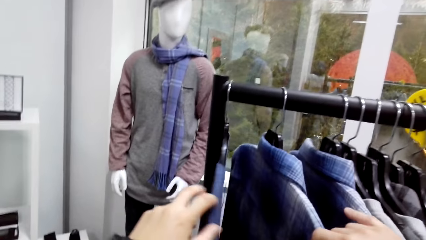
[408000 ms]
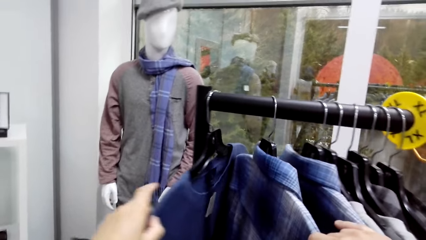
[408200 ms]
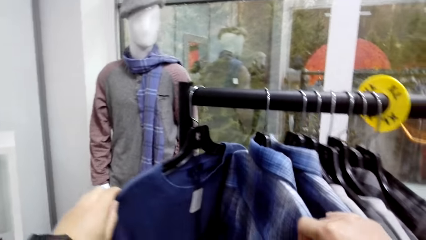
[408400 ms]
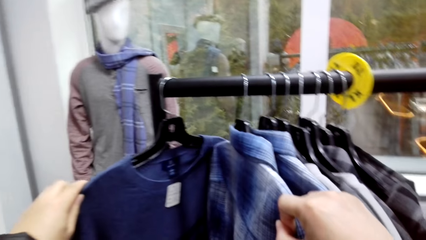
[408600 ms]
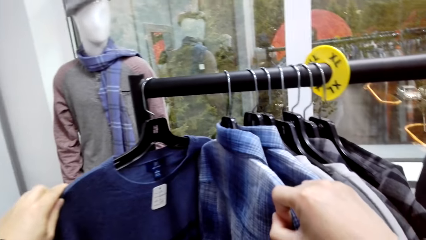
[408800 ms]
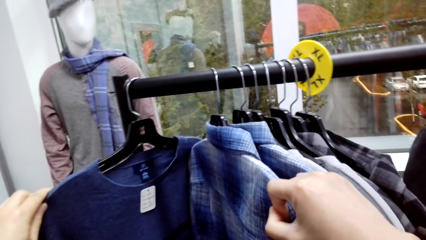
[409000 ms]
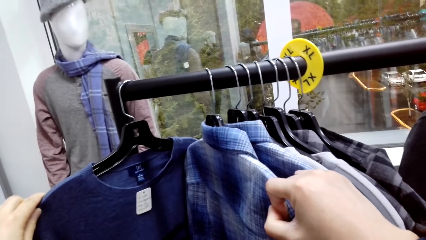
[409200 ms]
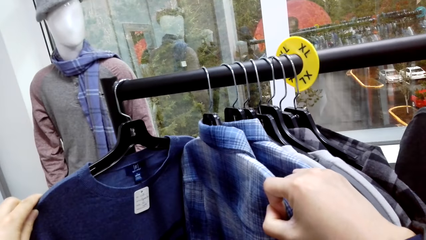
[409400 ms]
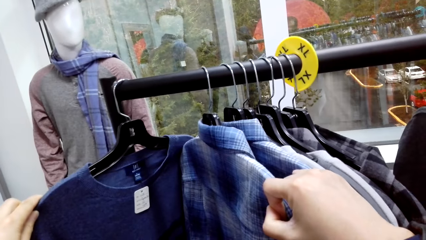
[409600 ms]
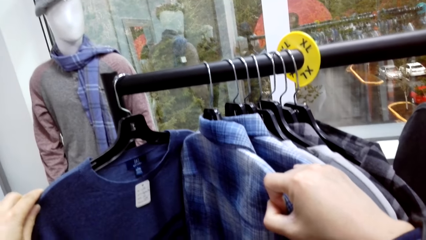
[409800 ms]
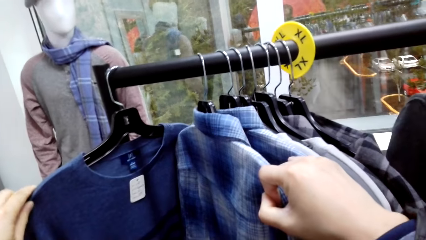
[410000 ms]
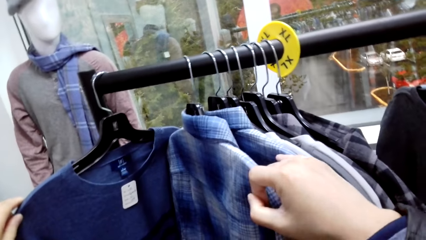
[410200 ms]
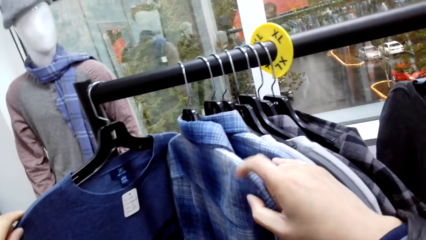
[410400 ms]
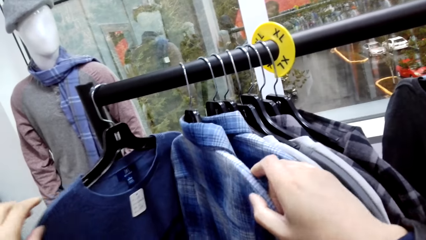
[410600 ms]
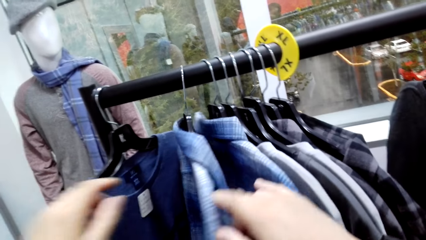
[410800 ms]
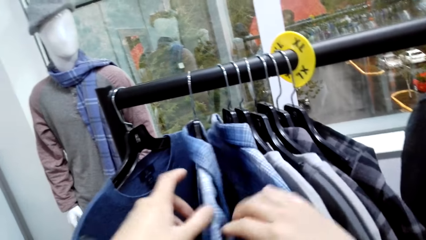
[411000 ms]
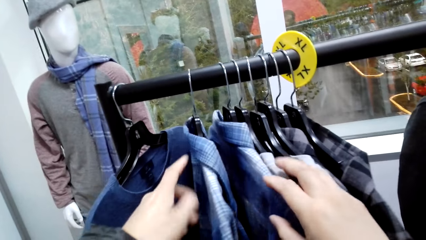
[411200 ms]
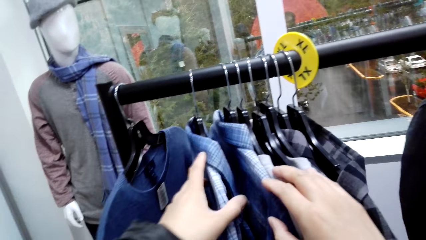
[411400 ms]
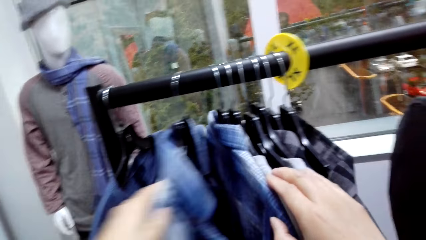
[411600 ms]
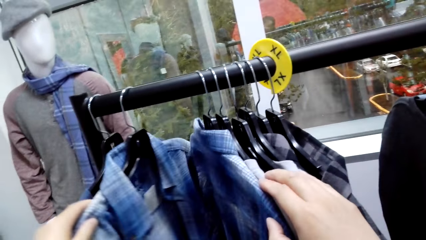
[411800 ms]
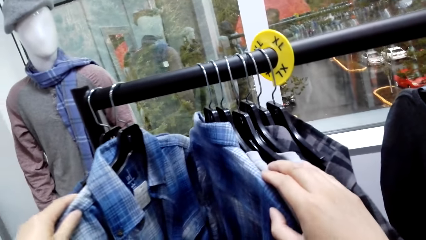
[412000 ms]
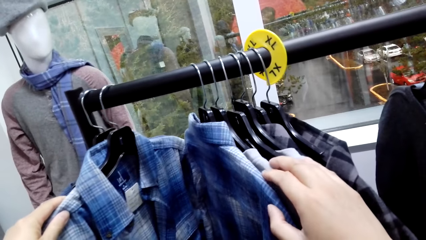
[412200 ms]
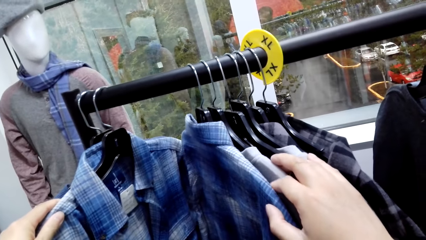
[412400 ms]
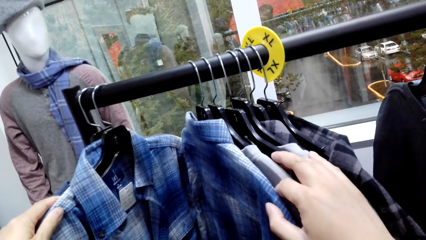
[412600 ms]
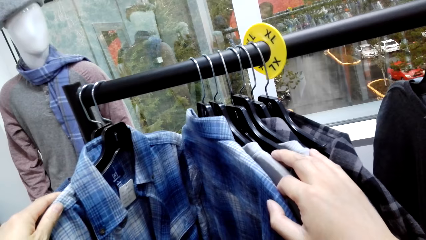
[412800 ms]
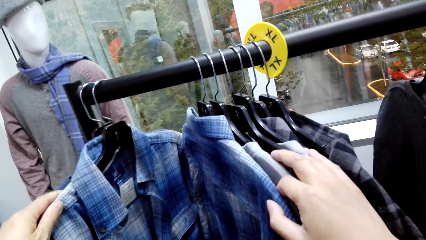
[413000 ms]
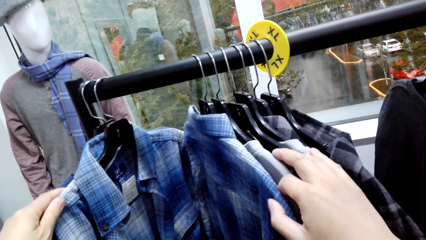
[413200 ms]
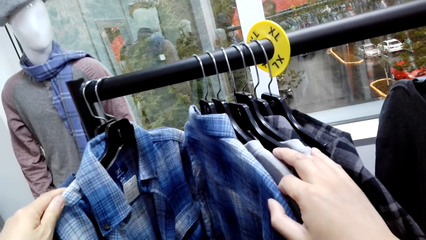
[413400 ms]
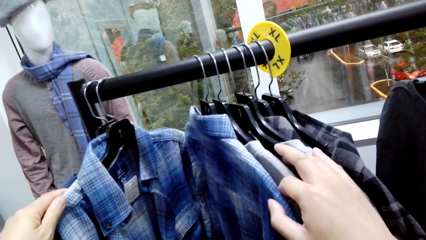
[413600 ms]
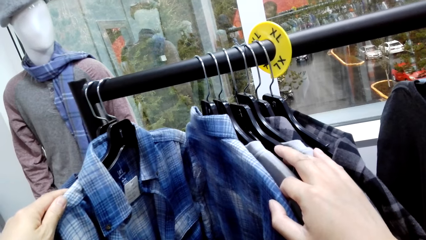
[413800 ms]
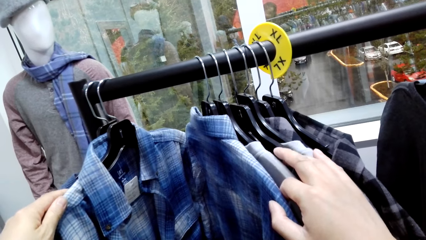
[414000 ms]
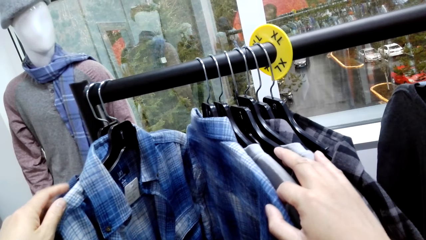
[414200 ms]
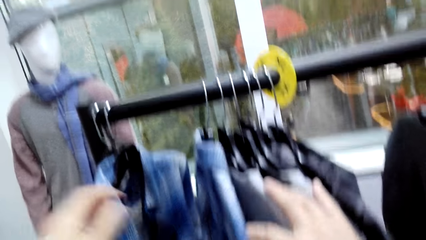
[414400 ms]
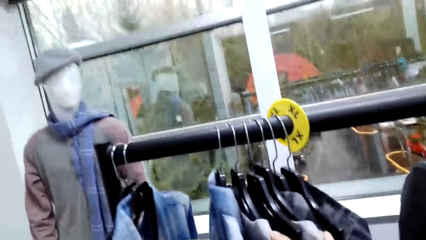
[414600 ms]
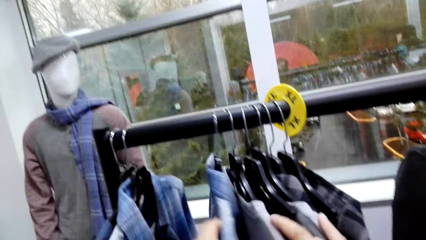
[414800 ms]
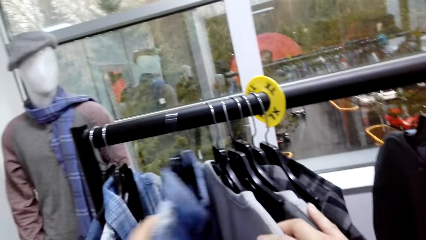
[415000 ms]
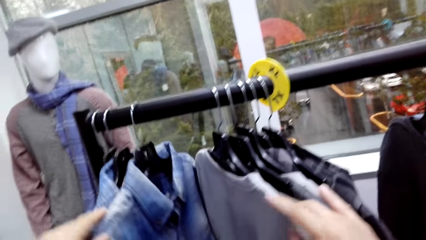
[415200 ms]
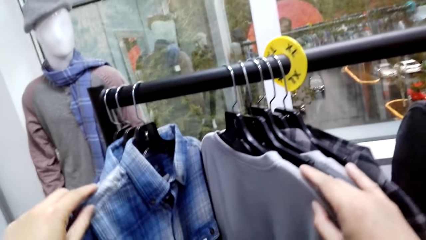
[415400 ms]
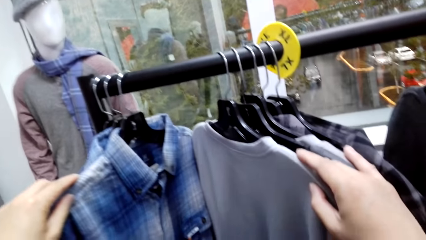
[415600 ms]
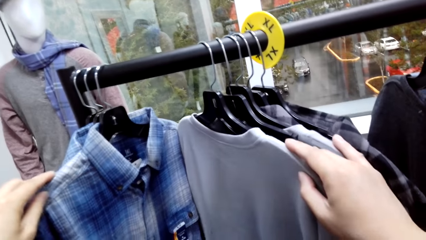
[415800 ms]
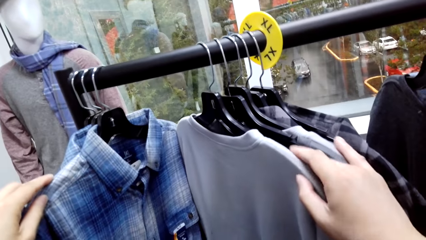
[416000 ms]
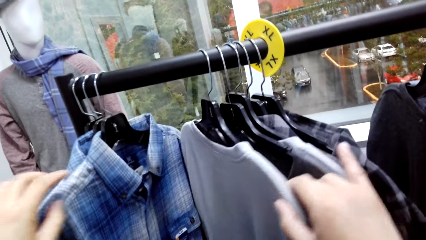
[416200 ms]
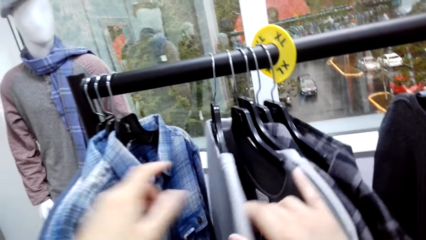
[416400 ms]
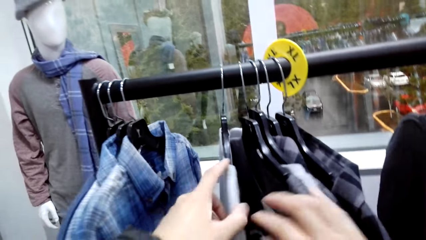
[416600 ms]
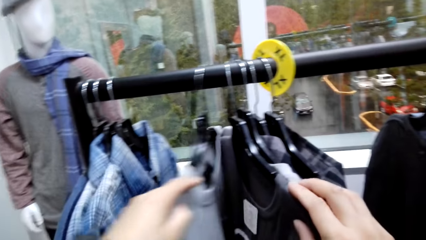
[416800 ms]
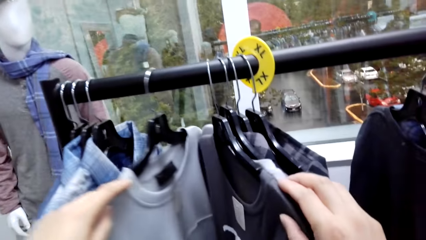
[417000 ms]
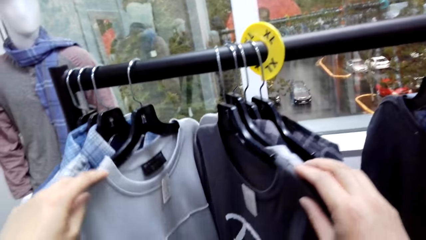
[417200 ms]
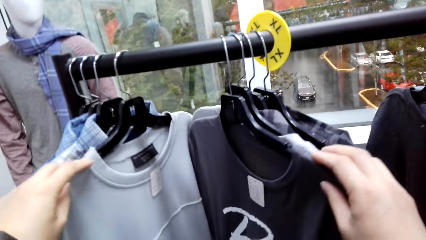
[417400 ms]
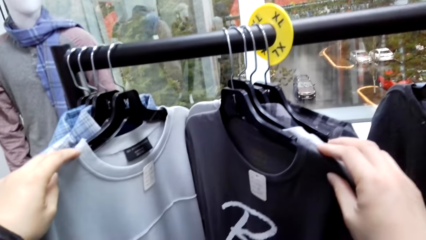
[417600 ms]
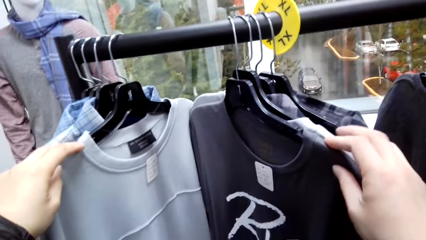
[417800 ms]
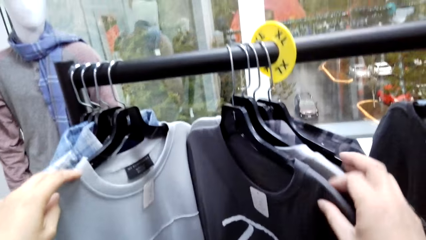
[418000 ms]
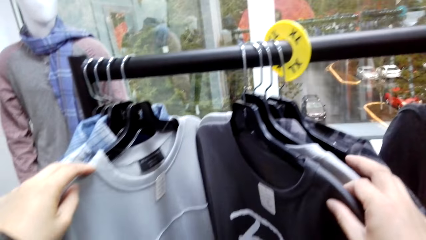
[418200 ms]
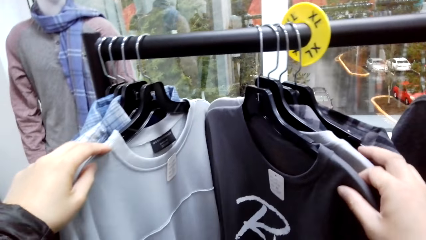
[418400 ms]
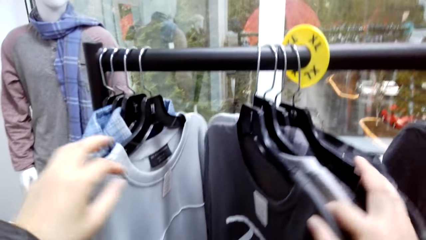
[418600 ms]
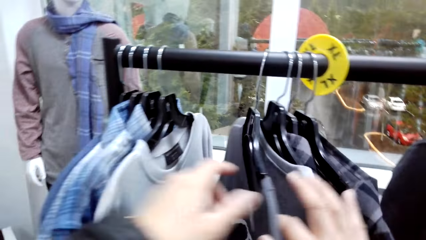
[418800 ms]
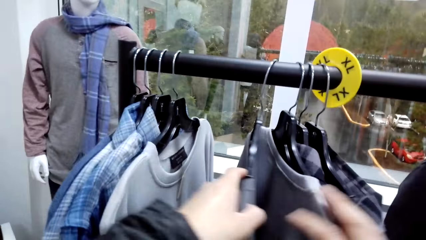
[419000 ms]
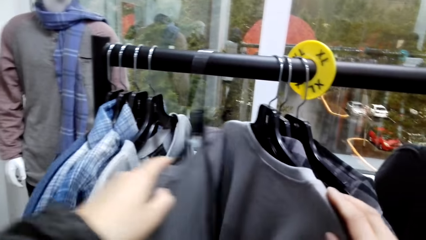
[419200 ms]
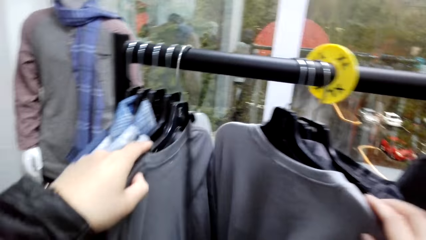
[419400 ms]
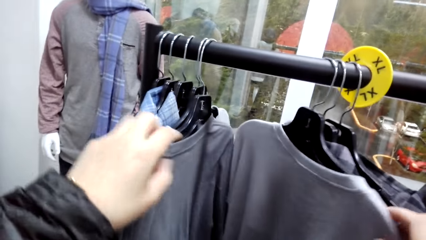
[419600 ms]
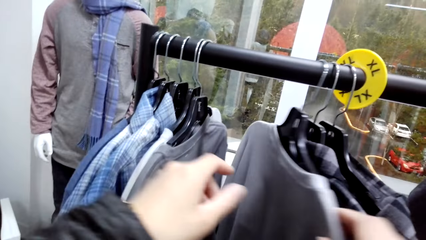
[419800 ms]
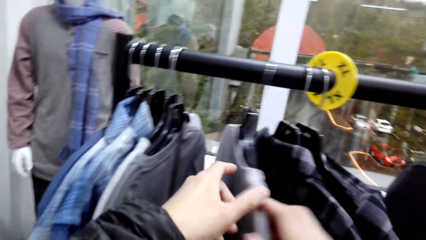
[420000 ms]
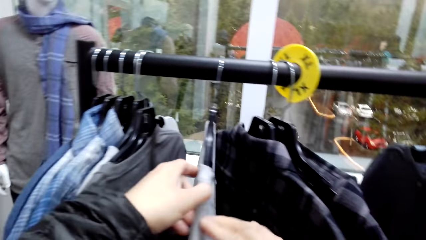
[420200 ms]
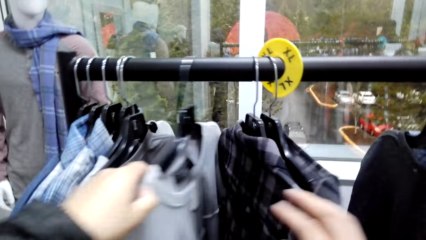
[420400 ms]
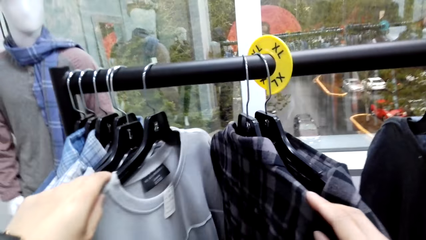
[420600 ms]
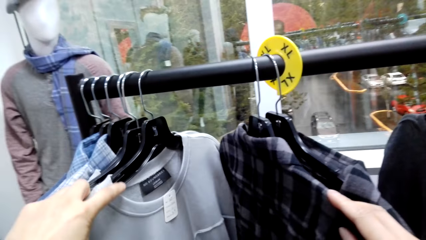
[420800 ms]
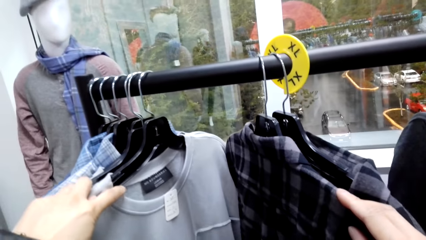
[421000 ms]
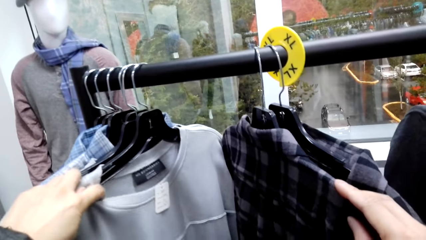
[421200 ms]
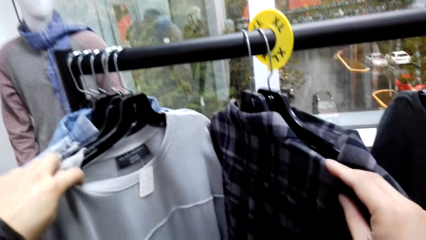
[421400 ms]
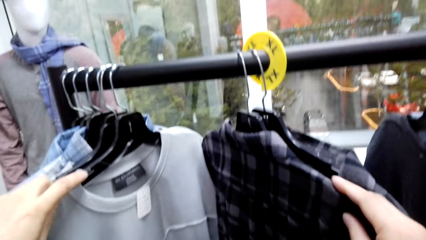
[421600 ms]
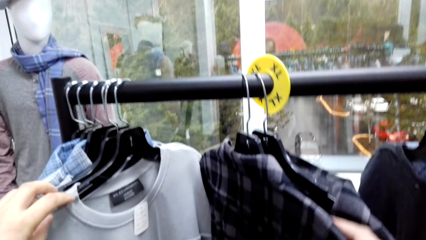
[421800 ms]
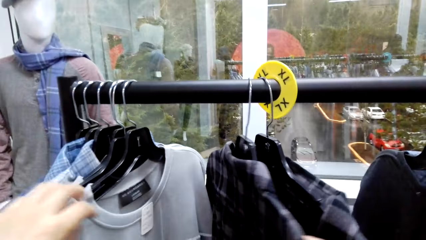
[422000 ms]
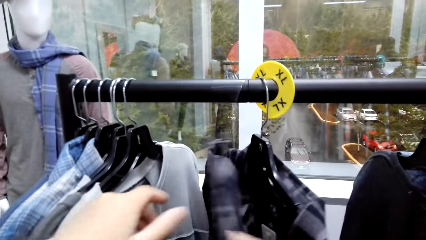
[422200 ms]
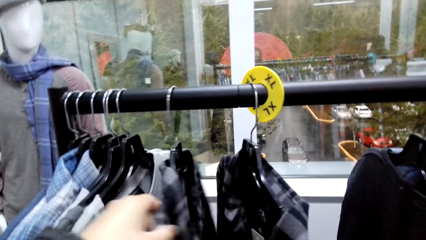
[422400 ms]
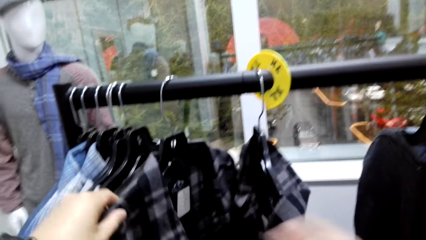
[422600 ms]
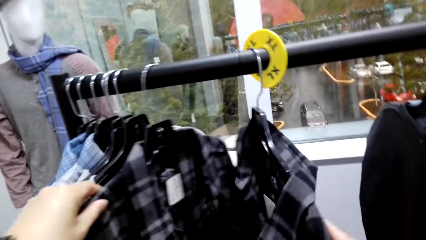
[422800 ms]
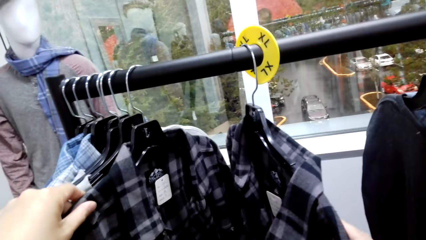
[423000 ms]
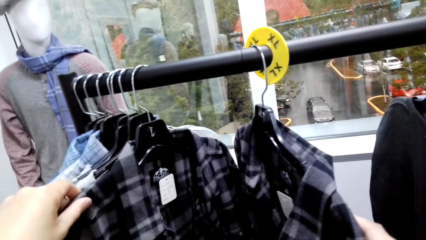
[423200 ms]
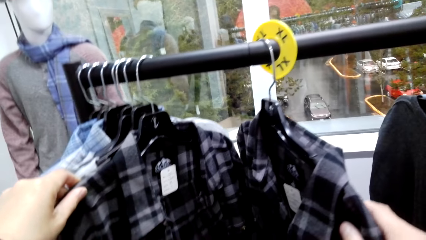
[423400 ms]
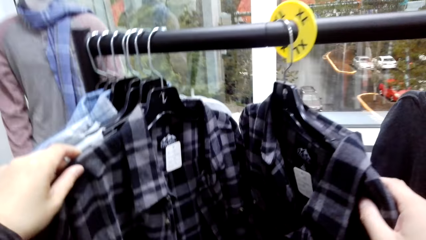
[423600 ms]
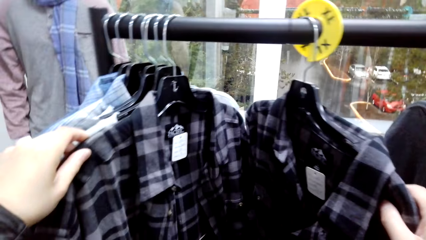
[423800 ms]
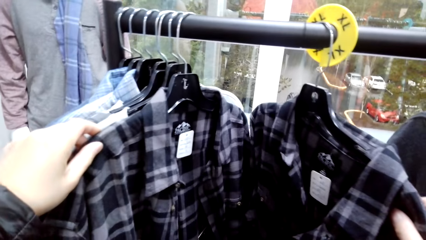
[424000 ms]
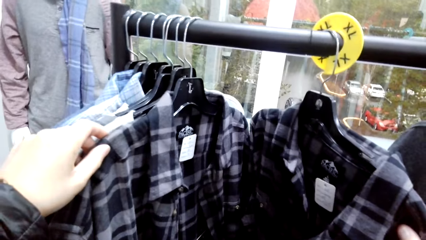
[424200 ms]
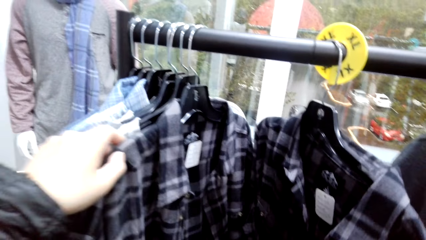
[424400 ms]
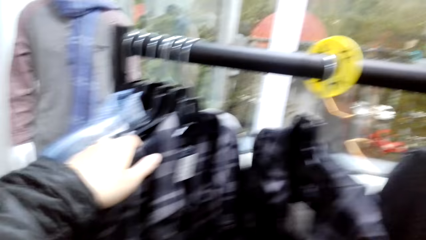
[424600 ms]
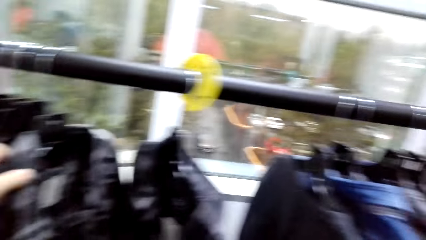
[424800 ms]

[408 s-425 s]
The camera wearer dialogues with a person. They take a look at the cloths.
